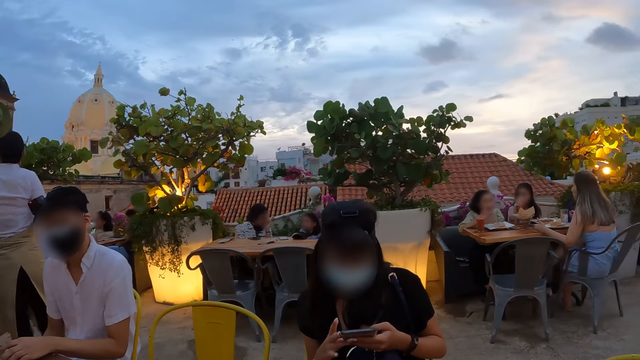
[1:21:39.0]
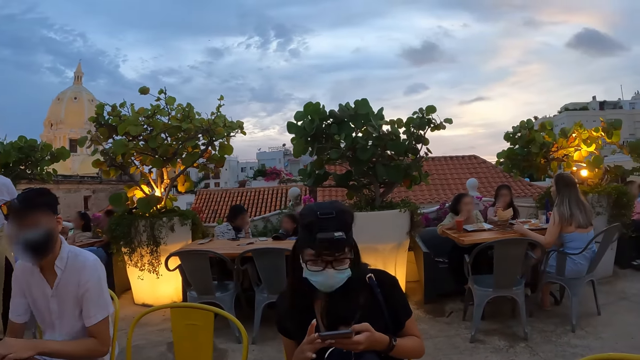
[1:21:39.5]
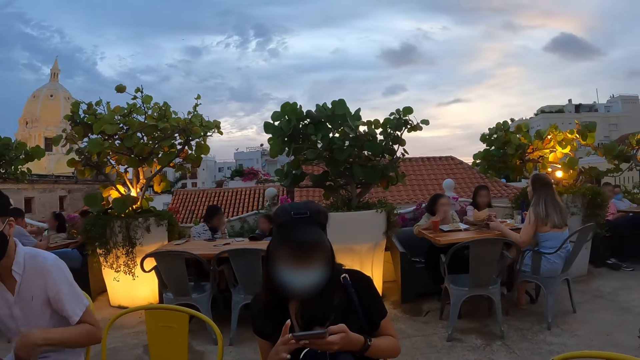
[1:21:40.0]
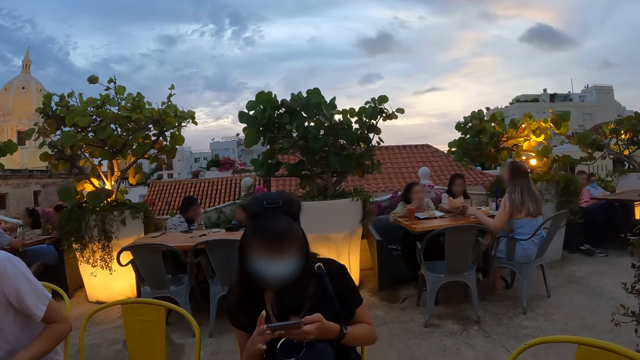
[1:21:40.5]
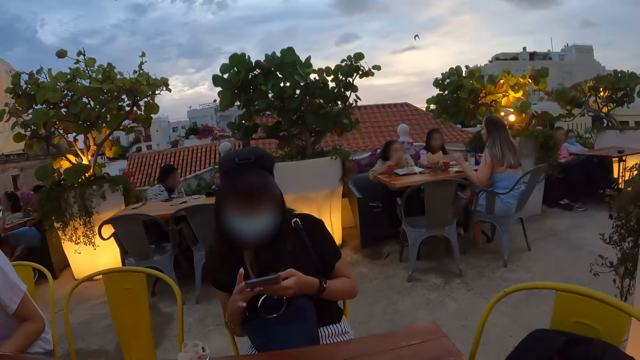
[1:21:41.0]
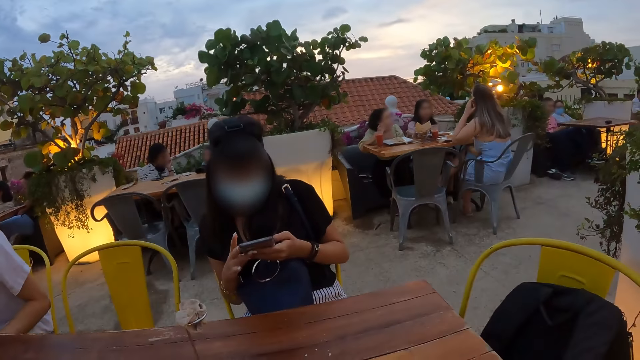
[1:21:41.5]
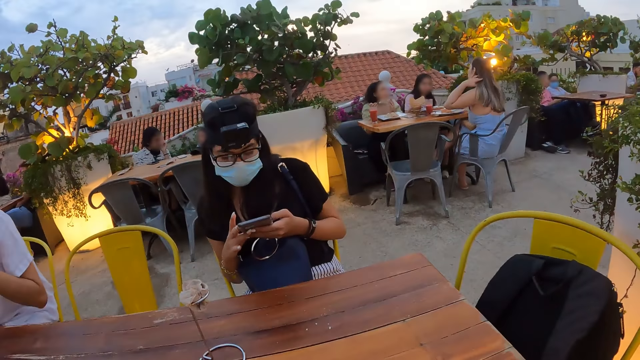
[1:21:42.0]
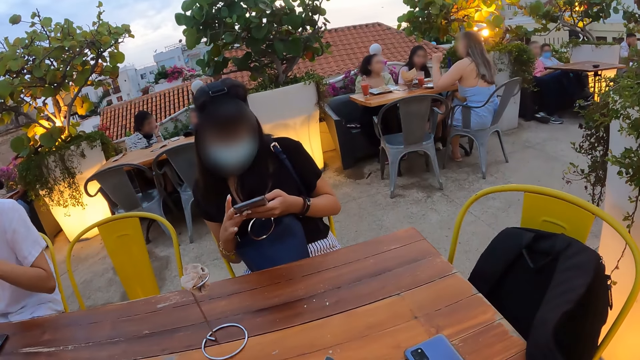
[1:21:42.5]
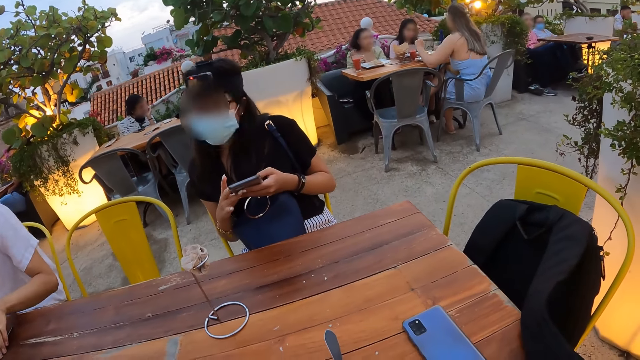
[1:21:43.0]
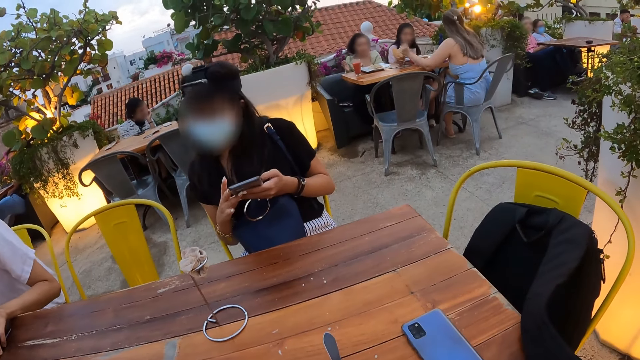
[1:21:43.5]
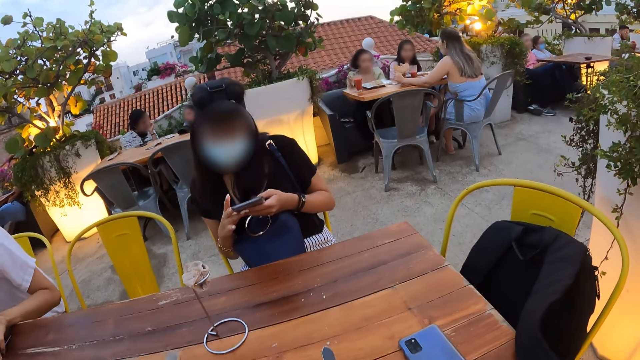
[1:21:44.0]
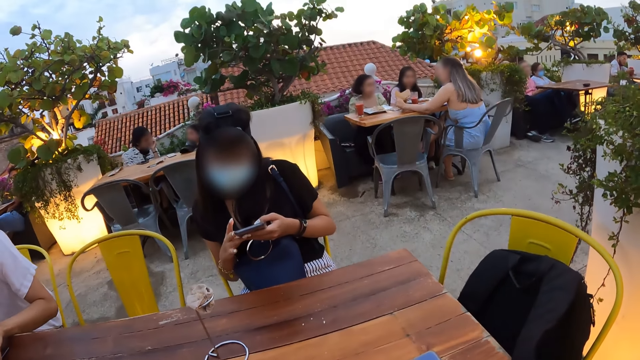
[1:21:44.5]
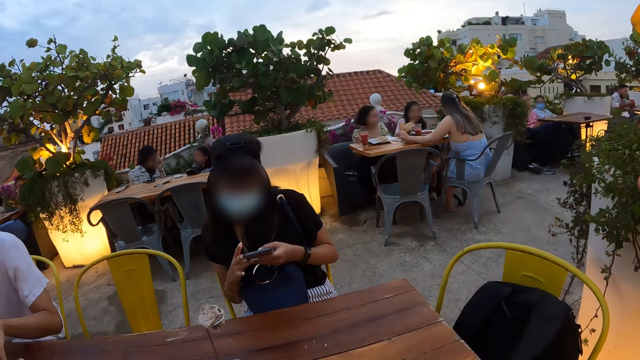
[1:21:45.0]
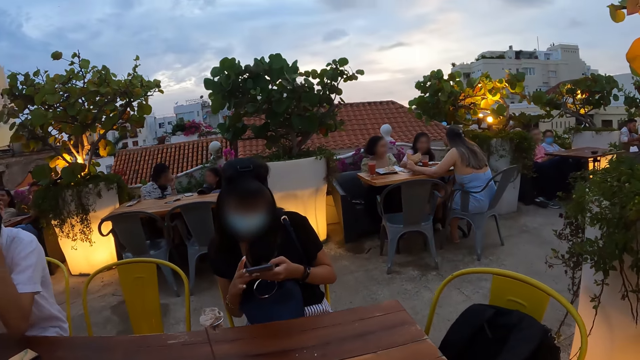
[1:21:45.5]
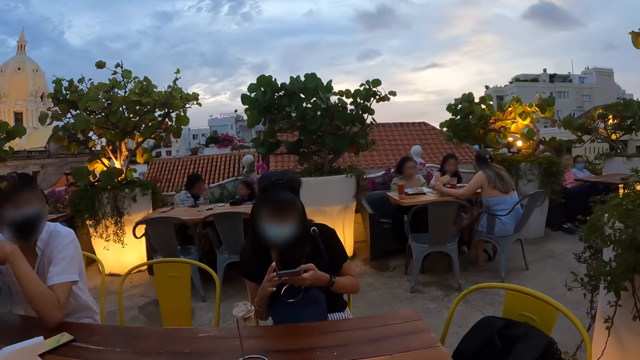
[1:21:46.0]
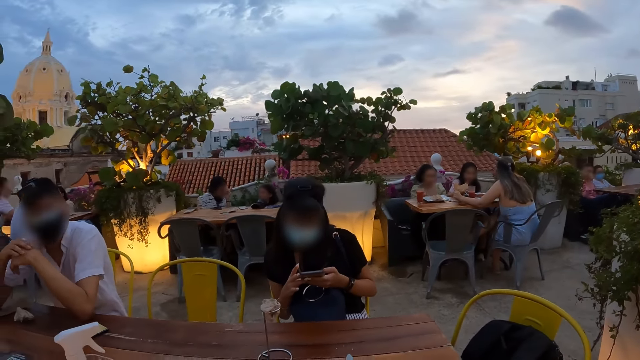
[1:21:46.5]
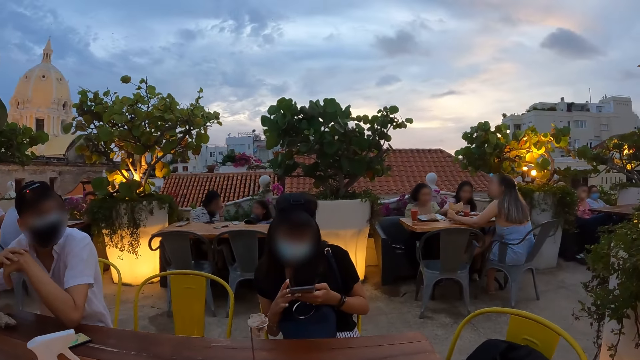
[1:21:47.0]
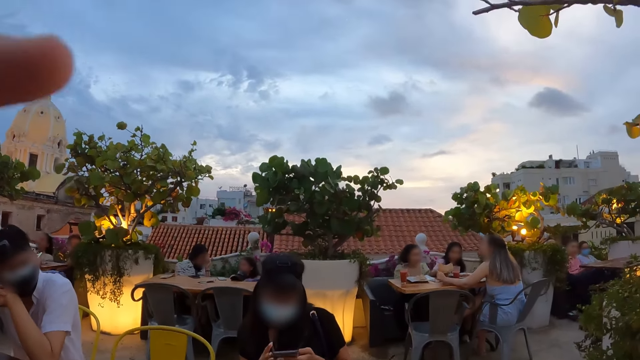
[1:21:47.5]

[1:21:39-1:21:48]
The man drops the serviette paper on the table with his left hand. The woman uses the phone. The man touches a phone on the table with his left hand. The camera wearer looks around.

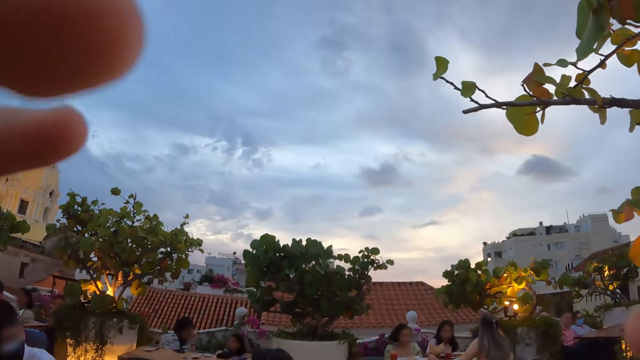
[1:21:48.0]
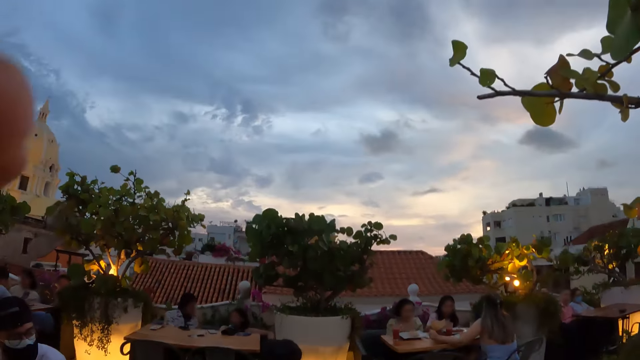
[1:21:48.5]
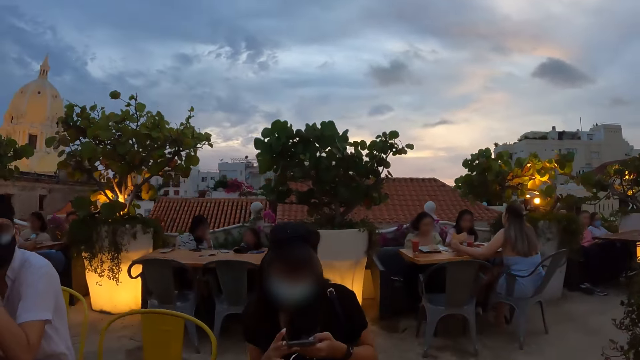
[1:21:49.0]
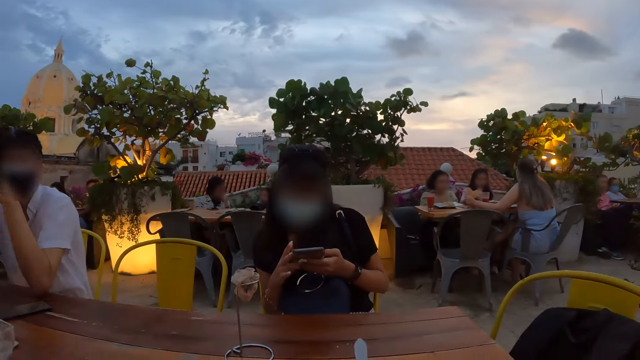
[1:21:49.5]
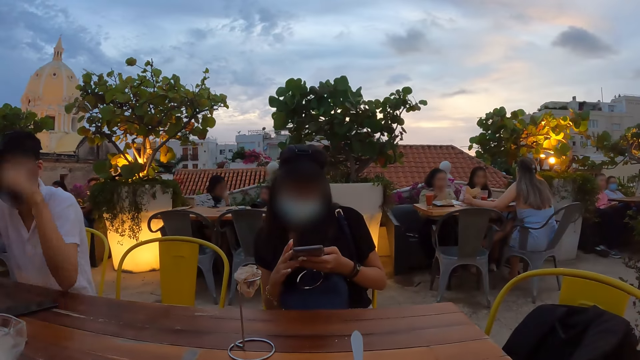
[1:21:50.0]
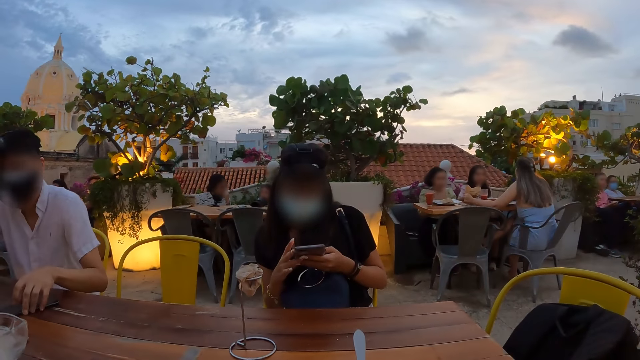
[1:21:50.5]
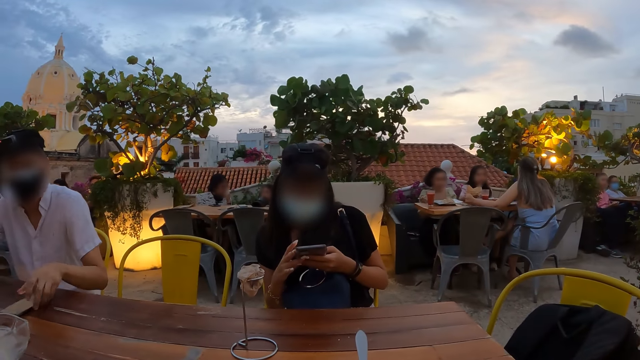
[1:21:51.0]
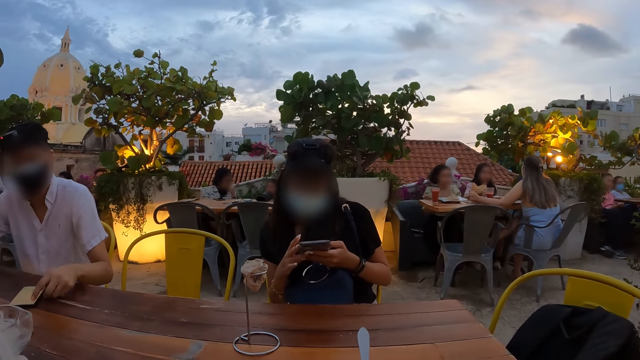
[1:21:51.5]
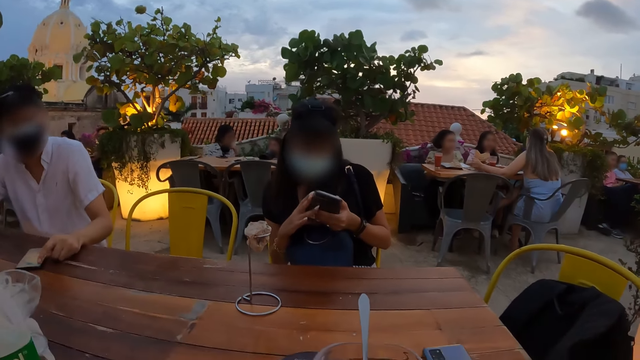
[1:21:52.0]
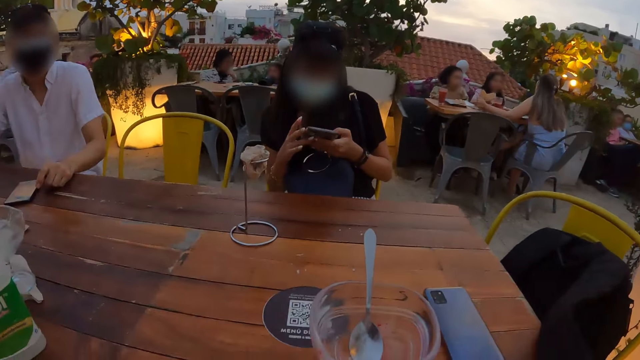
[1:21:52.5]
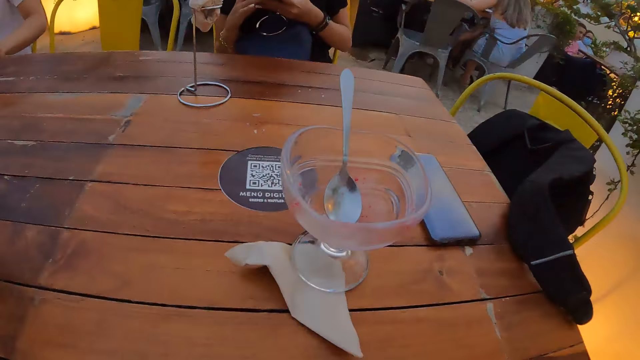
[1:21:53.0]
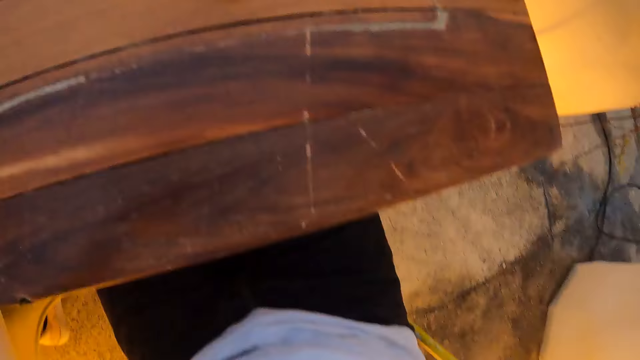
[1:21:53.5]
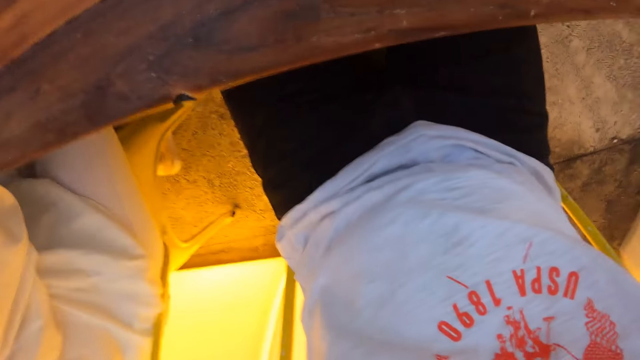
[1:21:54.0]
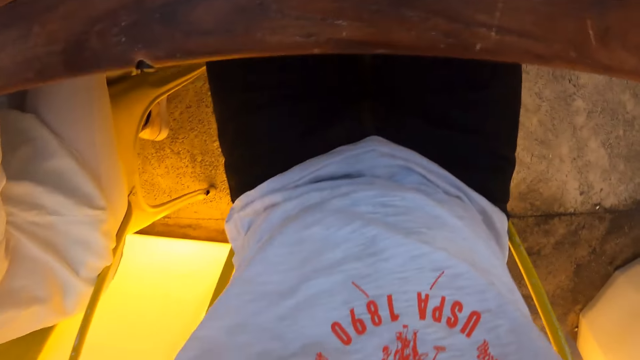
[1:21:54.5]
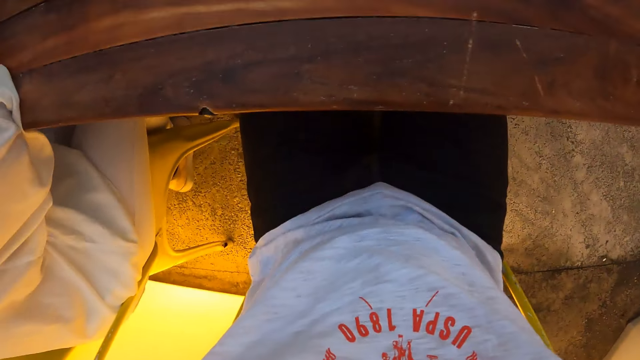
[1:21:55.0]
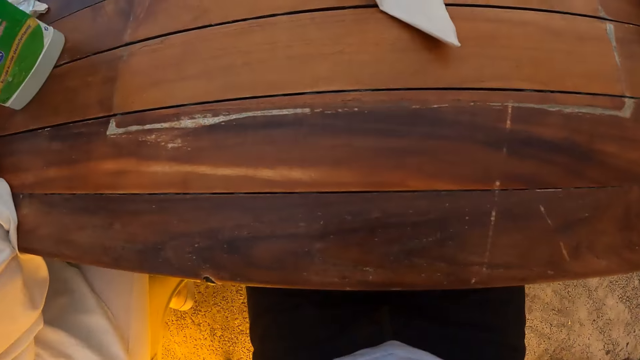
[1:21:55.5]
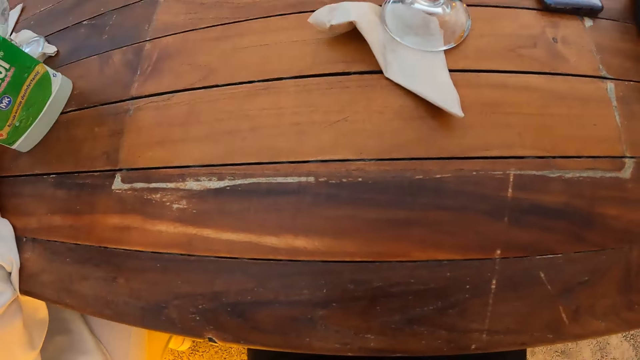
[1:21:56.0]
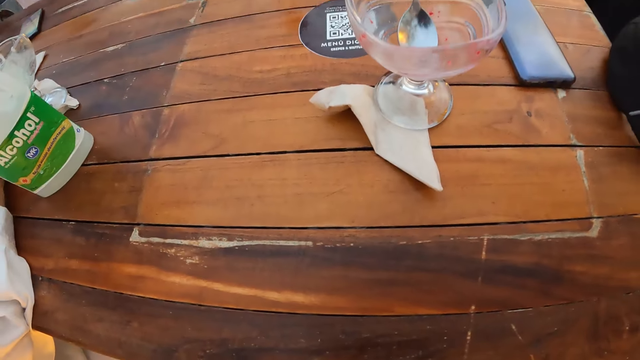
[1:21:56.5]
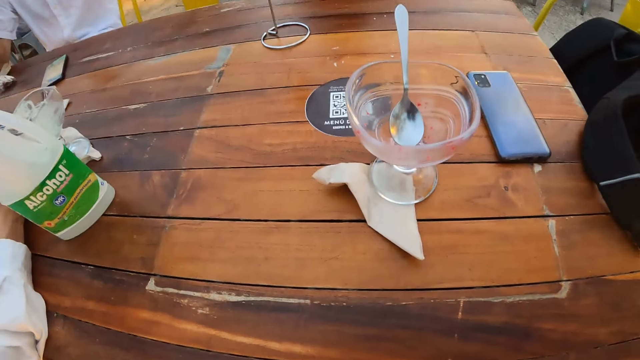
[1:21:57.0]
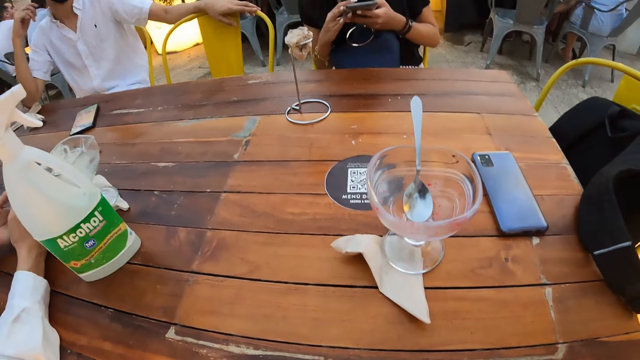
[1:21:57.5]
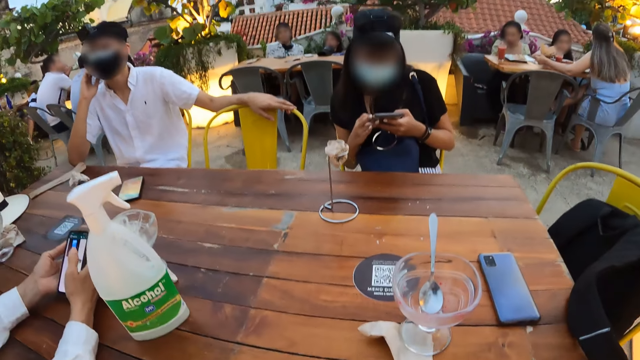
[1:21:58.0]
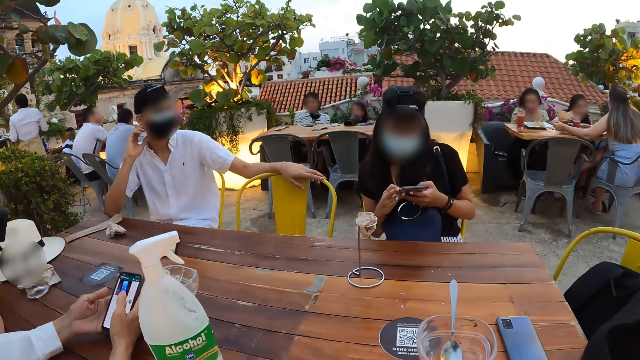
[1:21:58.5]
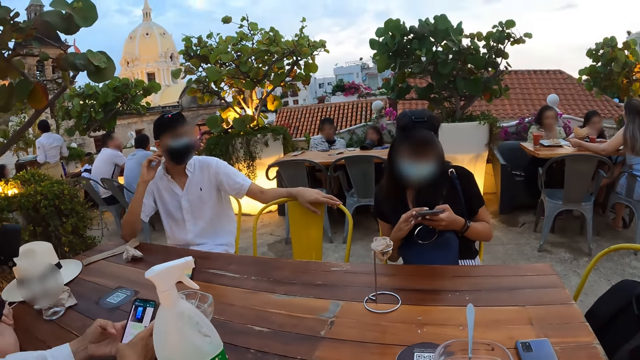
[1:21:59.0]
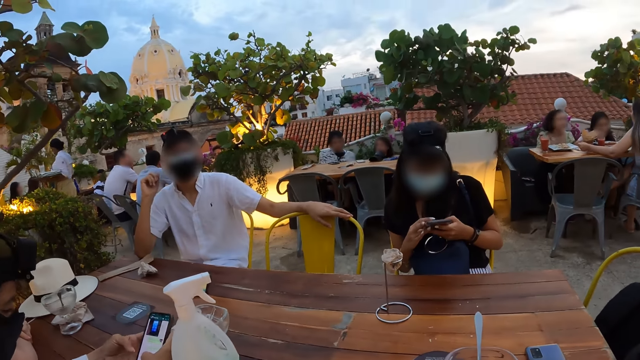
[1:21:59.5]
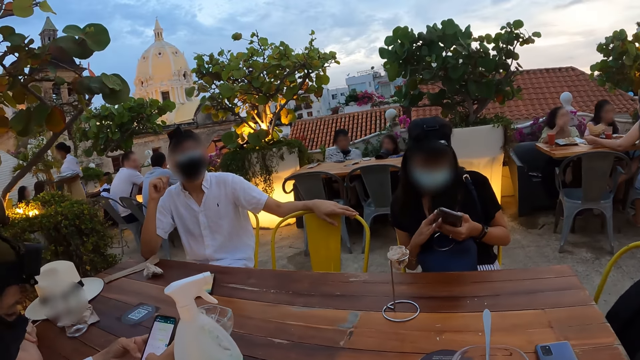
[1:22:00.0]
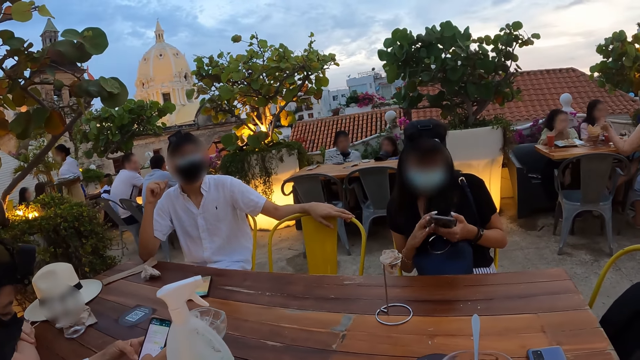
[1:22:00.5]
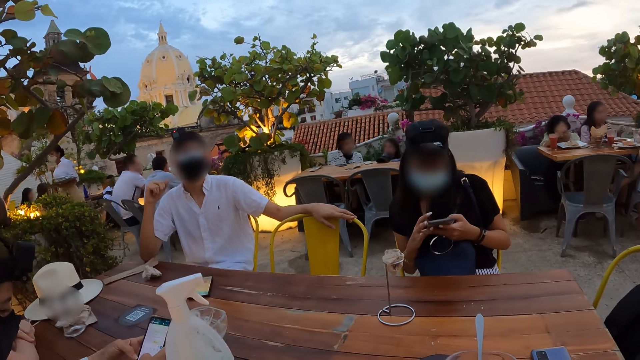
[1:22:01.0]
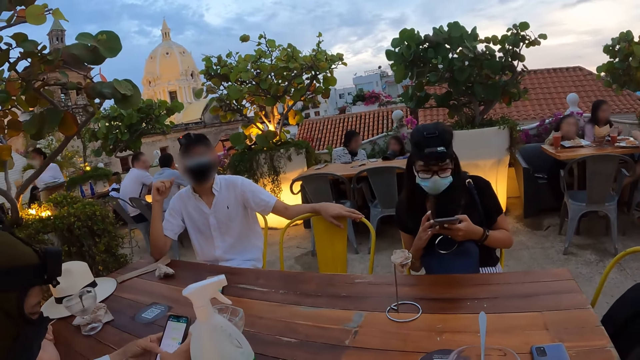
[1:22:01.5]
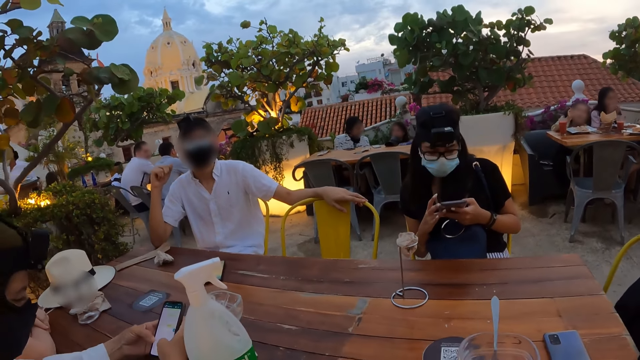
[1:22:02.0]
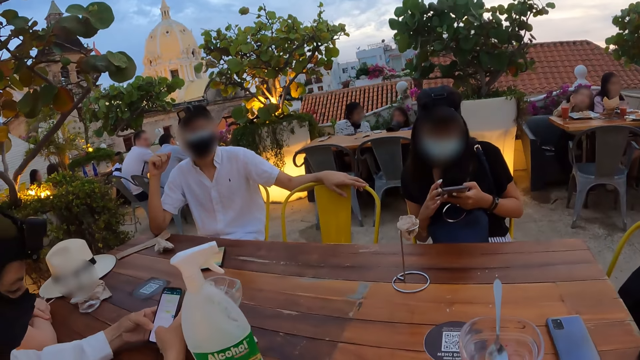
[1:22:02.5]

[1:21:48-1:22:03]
The camera wearer touches his face with his left hand. The man moves the phone on the table with his left hand and operates the phone on the table with his left hand. The camera wearer looks around. He touches his face with both hands. The man touches a chair with his left hand and touches his chin with his right hand. A person uses the phone. The camera wearer interacts with the man. Another person uses the phone.
